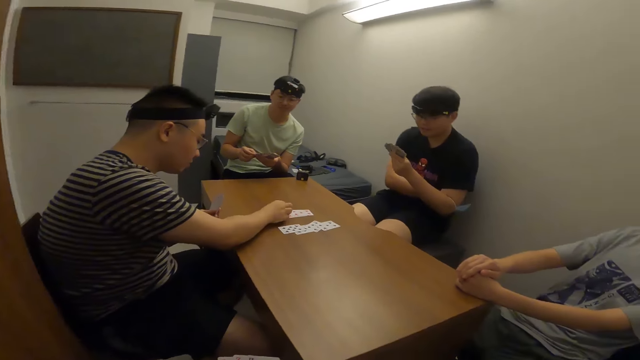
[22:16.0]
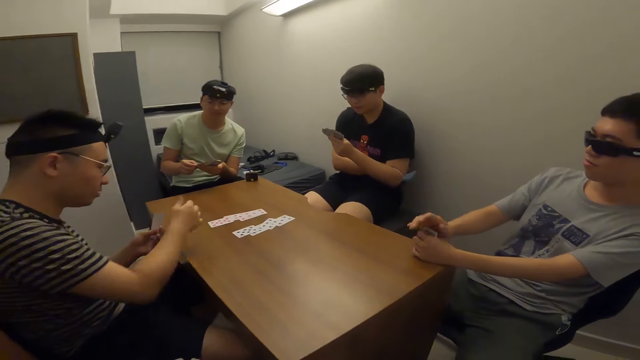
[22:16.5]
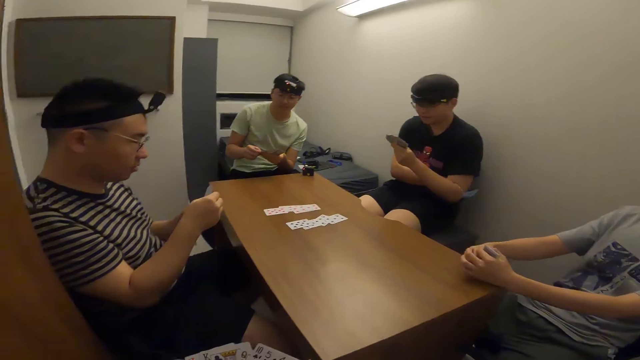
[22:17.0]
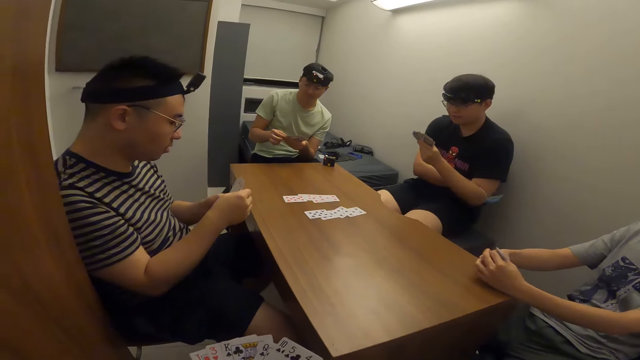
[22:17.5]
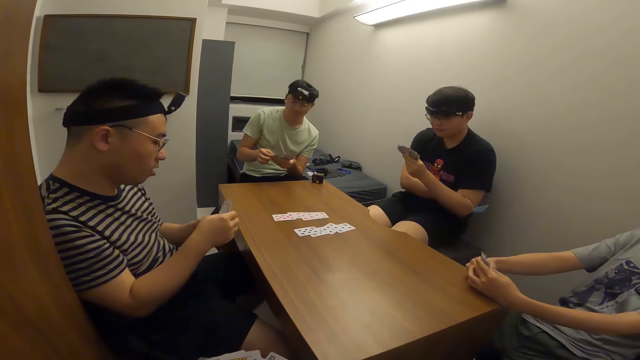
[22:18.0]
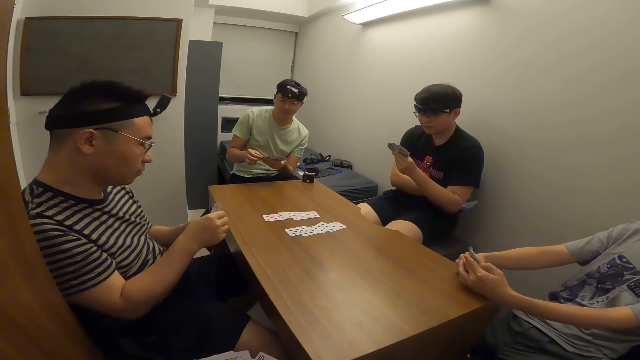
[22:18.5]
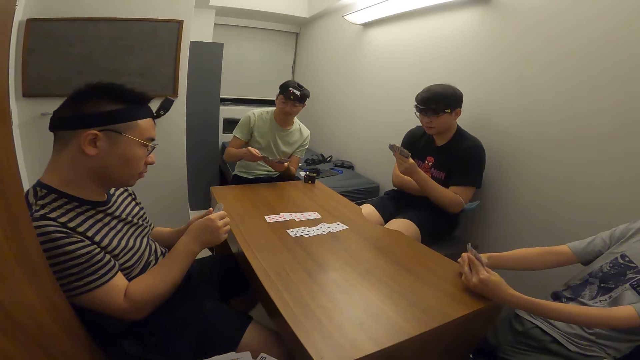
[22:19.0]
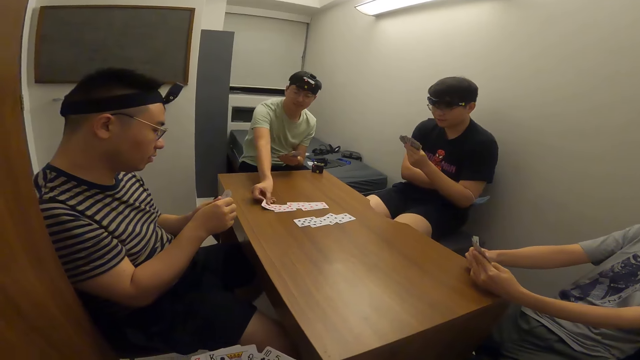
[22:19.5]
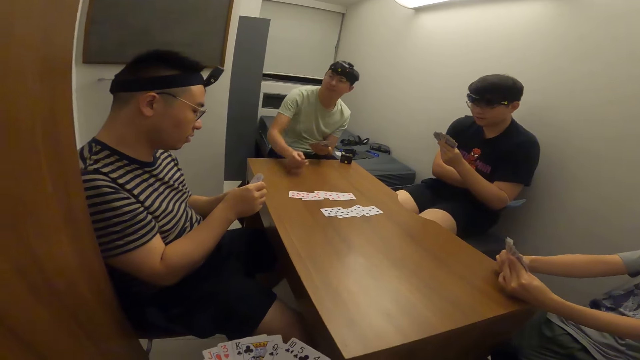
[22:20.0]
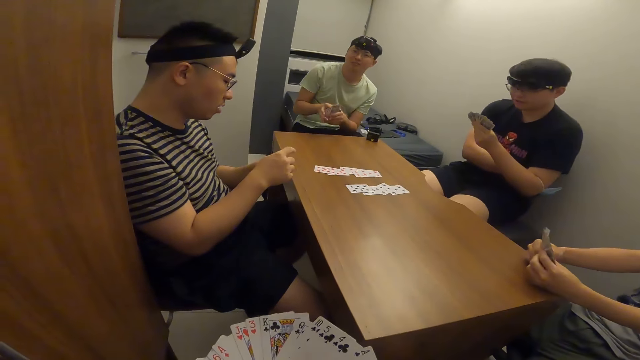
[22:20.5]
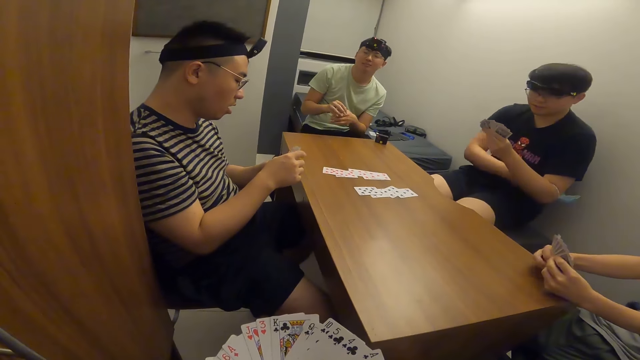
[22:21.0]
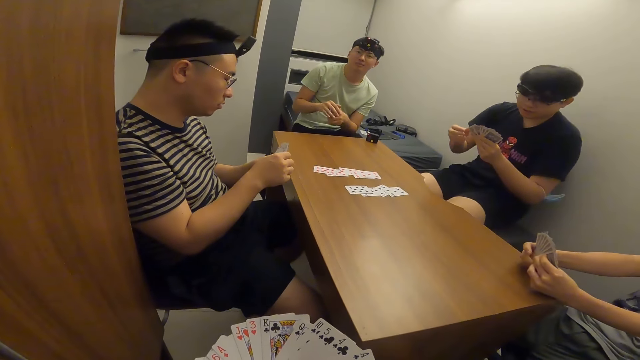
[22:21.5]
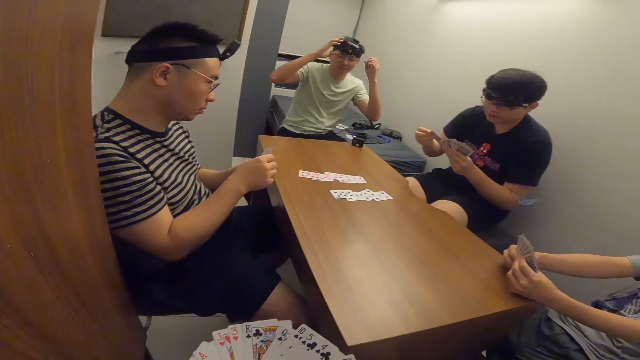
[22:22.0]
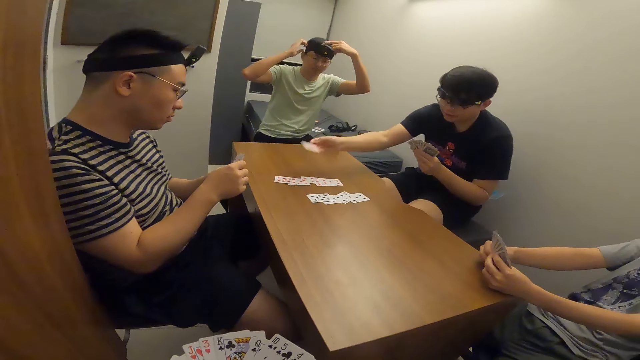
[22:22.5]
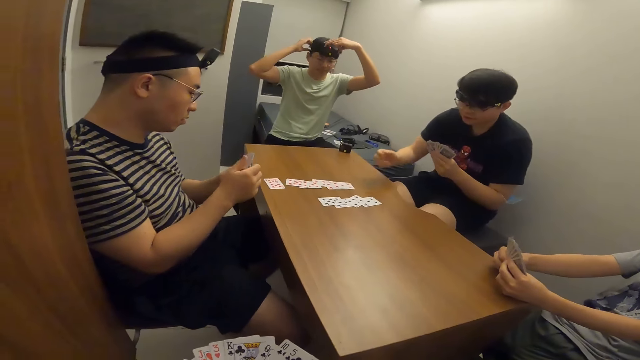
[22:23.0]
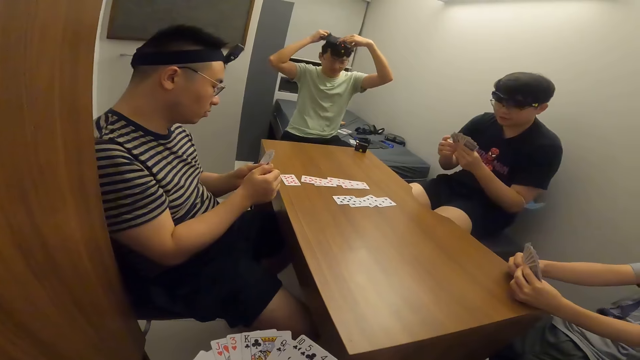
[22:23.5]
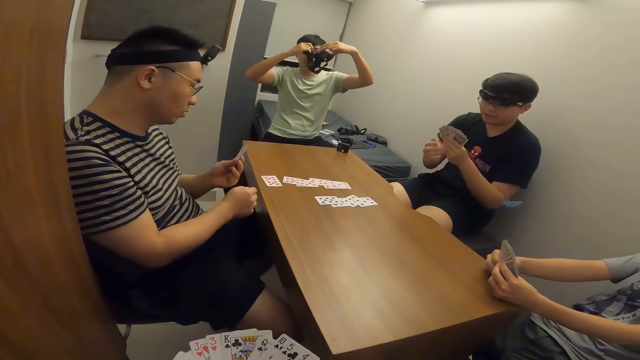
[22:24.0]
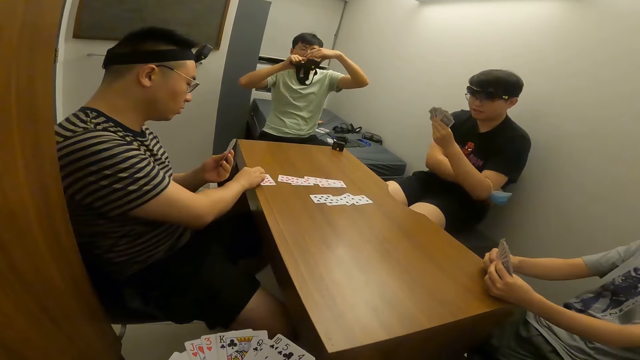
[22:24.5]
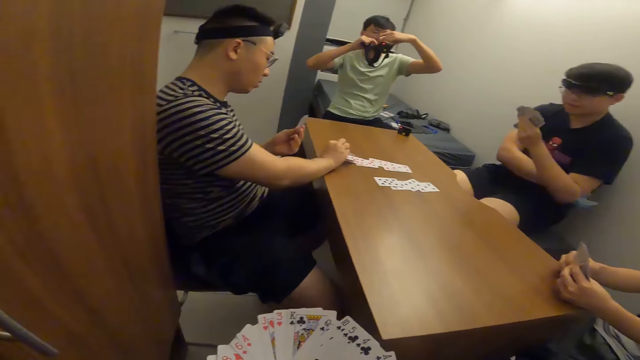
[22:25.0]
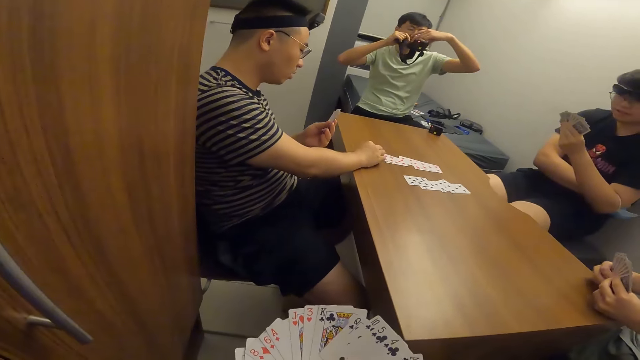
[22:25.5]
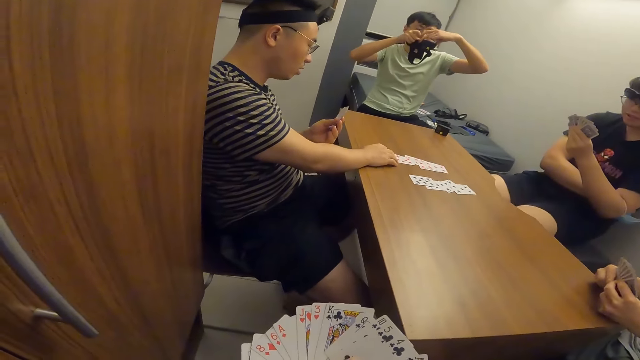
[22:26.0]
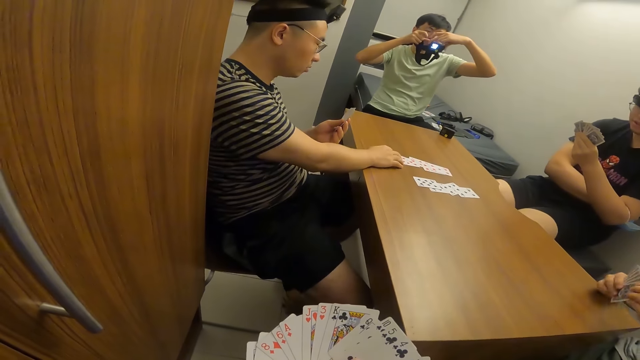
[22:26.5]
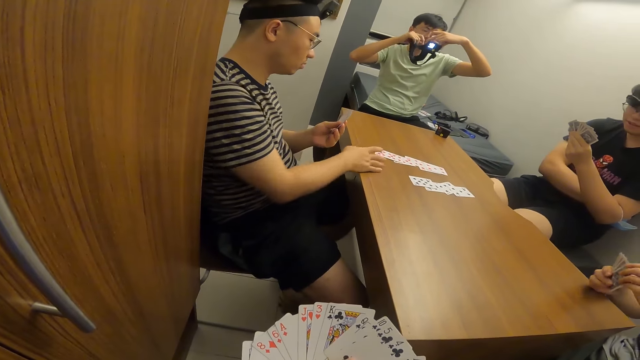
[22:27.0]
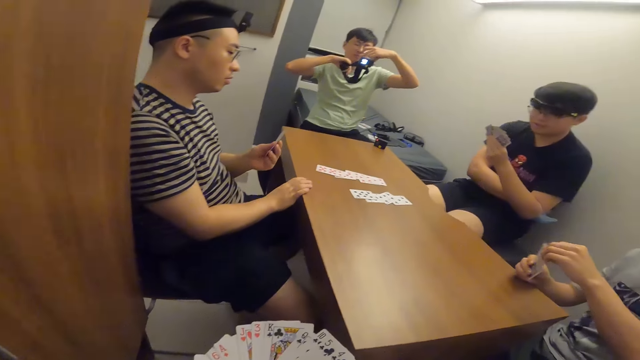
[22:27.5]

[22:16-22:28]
A man places a card on the table with his right hand. Another man places a card on the table with his right hand. Another man places a card on the table with his right hand. The first man moves a card on the table.

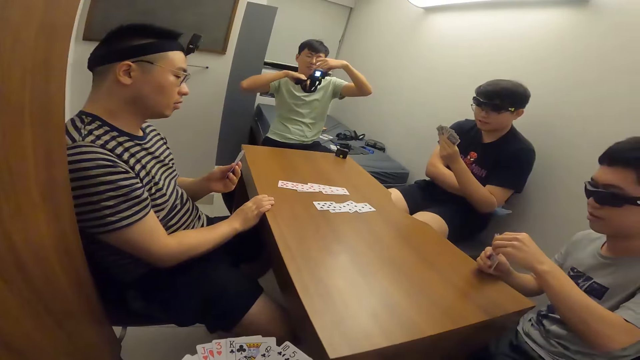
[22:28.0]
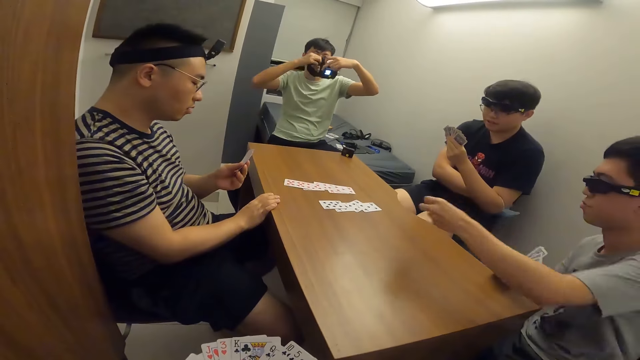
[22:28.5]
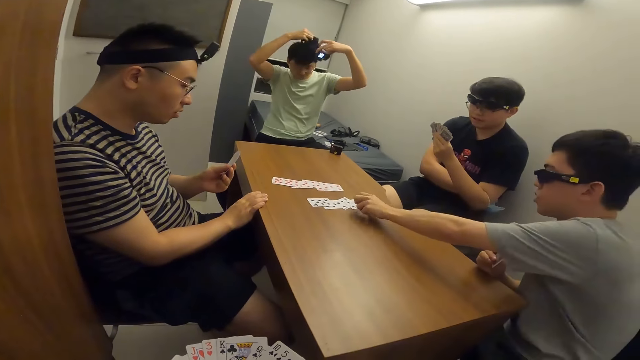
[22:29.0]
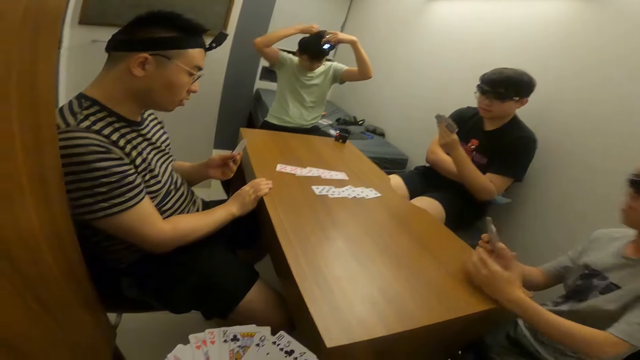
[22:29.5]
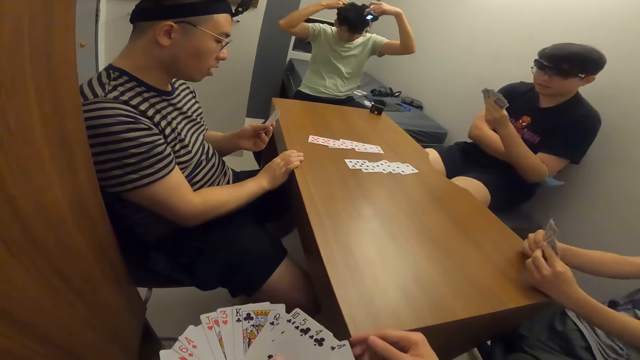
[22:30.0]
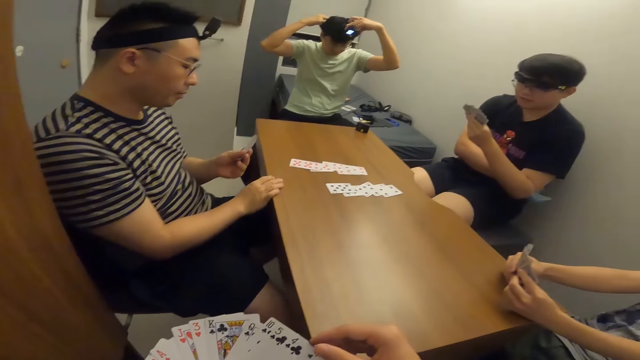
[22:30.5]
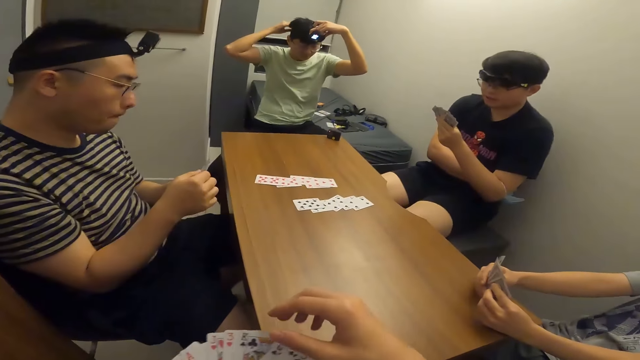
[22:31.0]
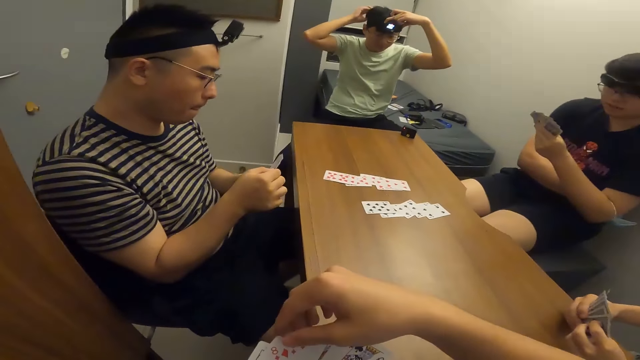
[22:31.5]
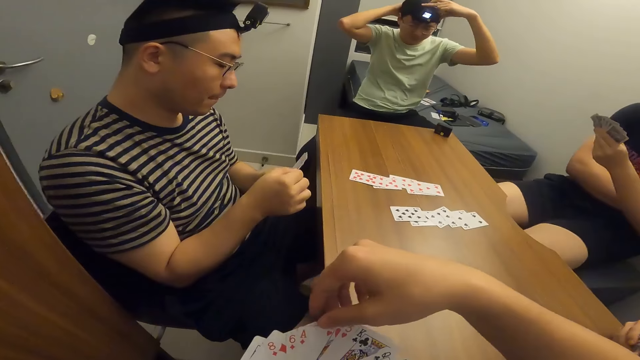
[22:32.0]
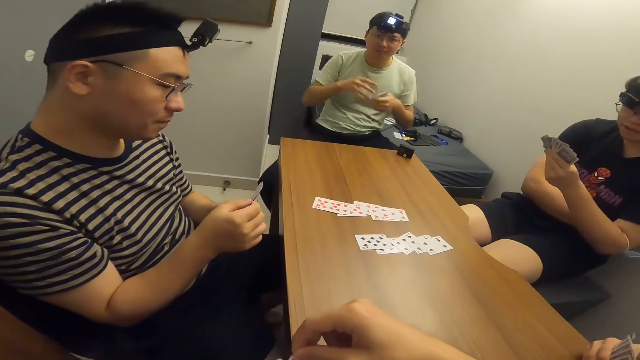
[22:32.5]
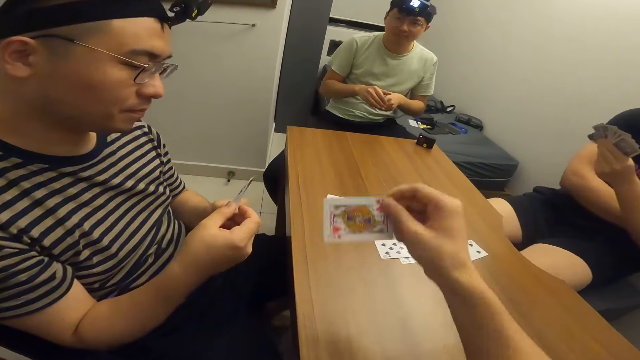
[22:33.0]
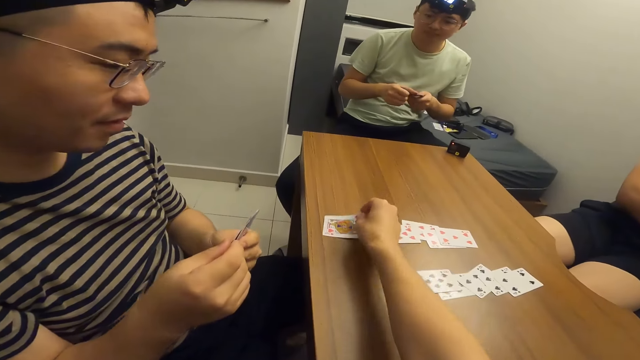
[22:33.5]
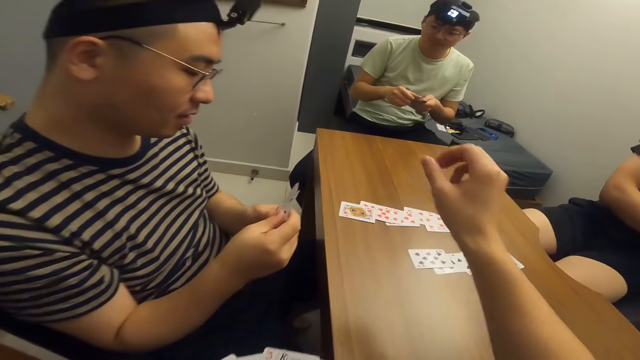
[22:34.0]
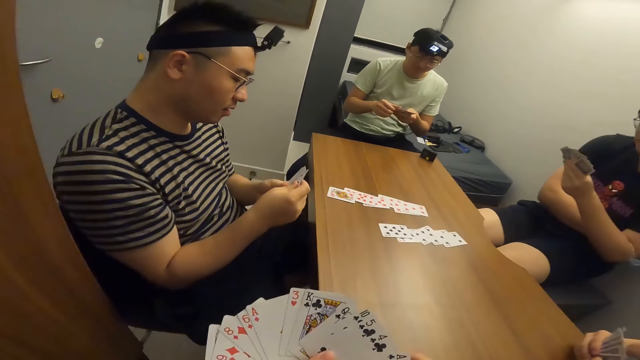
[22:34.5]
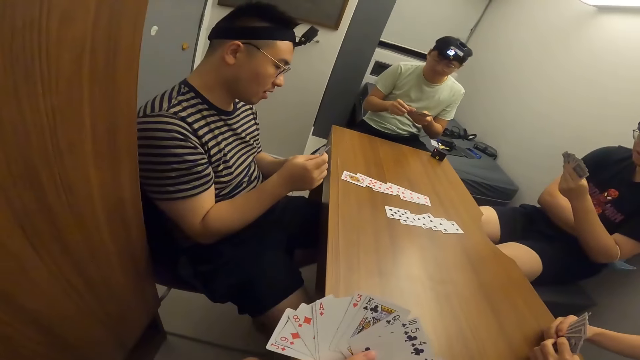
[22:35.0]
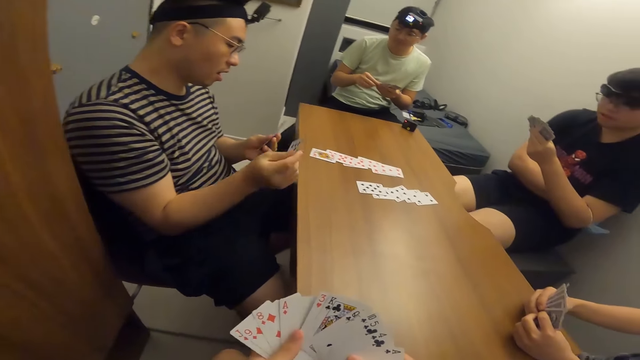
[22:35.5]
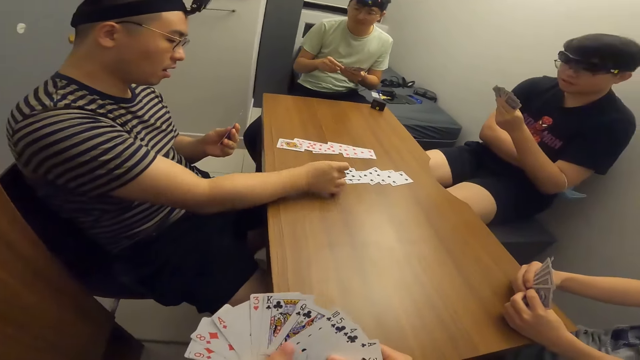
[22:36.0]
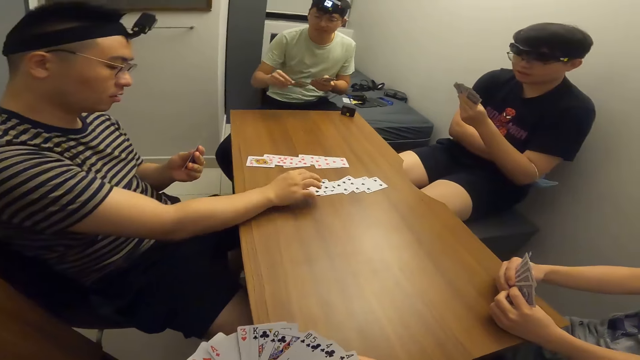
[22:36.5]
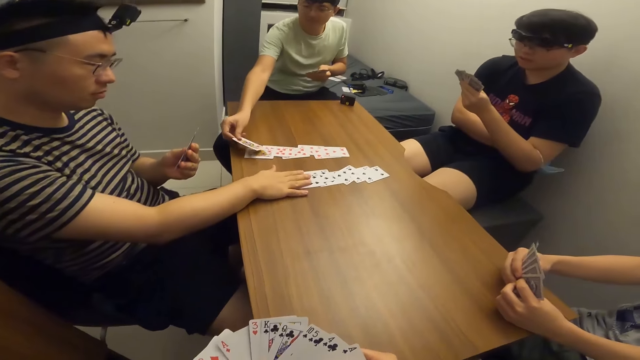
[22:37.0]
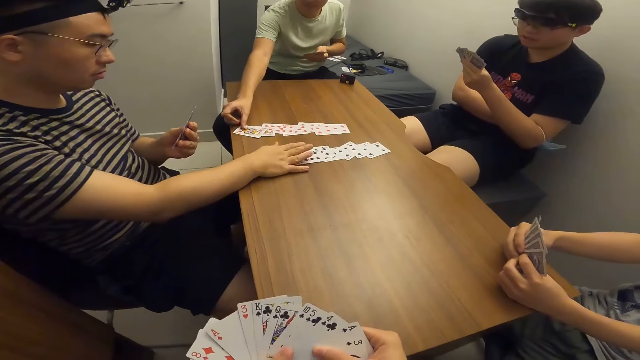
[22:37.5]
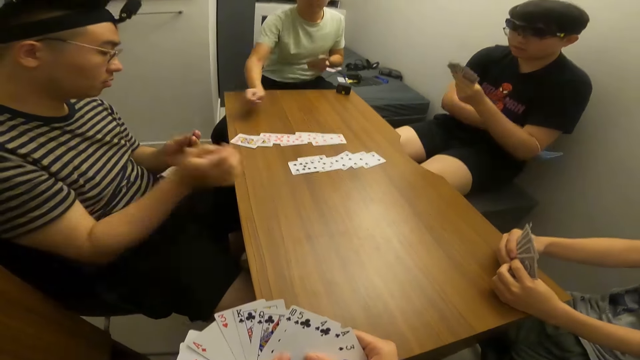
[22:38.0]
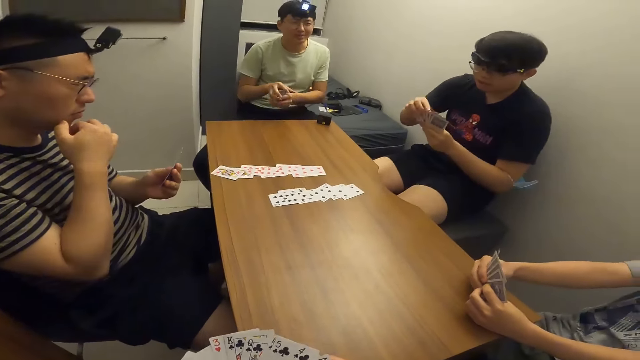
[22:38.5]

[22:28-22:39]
A man places a card on the table with his right hand. The camera wearer places a card on the table with his right hand. Another man places a card on the table with his right hand. Another man places a card on the table with his right hand.
